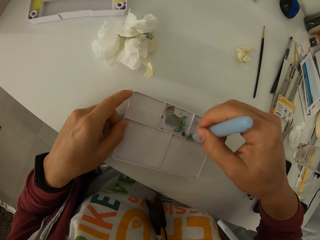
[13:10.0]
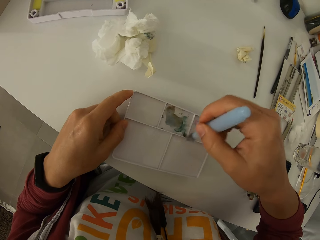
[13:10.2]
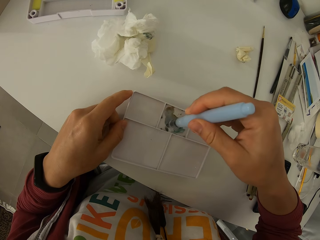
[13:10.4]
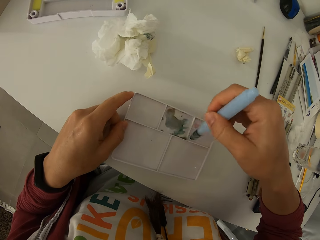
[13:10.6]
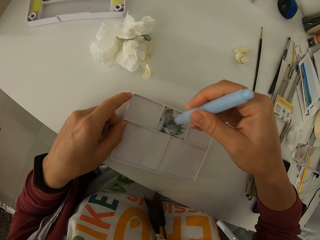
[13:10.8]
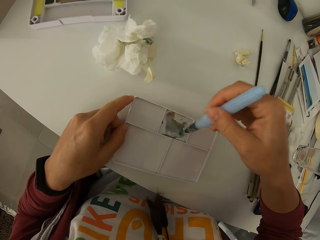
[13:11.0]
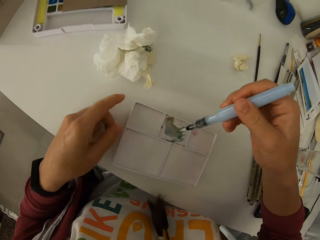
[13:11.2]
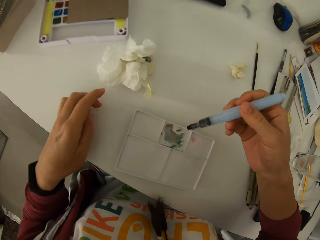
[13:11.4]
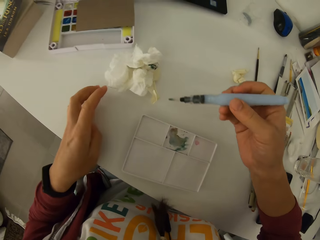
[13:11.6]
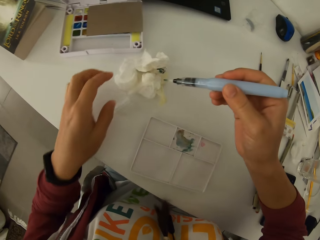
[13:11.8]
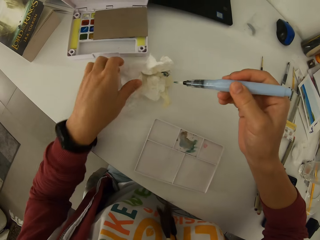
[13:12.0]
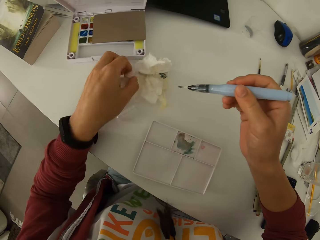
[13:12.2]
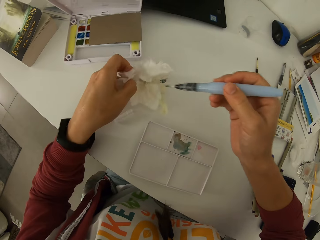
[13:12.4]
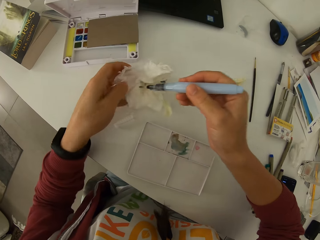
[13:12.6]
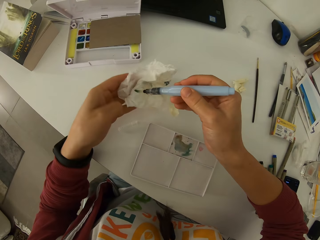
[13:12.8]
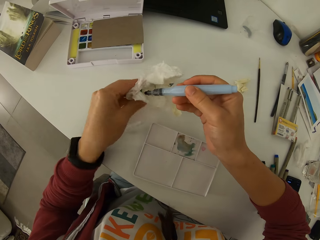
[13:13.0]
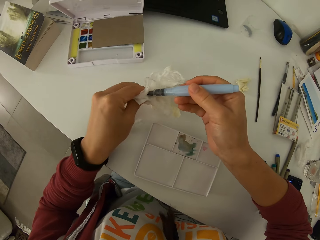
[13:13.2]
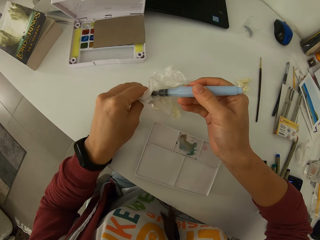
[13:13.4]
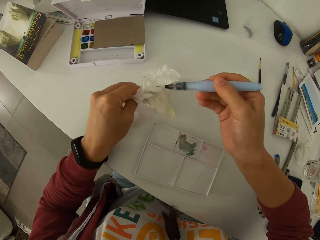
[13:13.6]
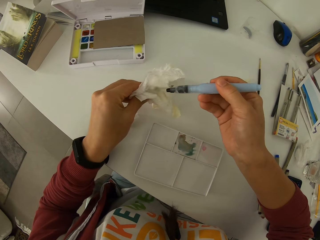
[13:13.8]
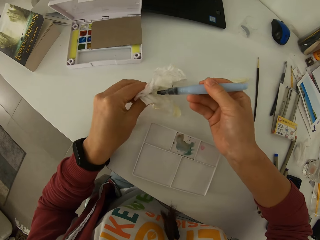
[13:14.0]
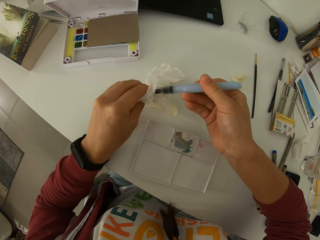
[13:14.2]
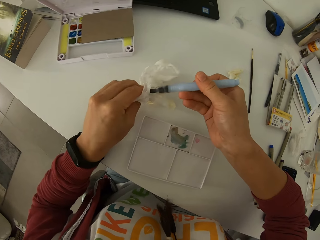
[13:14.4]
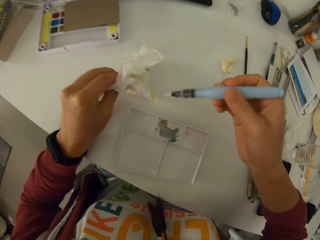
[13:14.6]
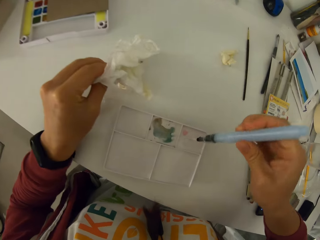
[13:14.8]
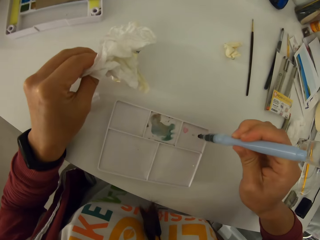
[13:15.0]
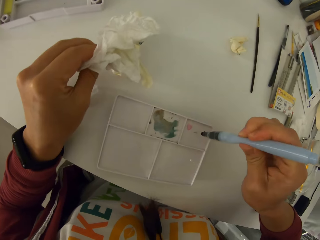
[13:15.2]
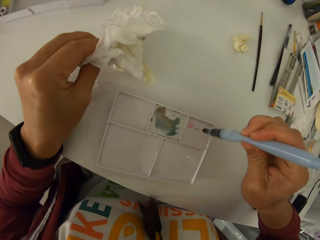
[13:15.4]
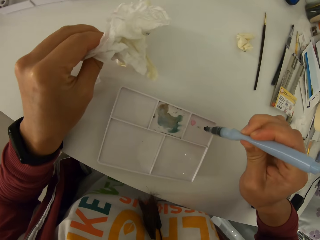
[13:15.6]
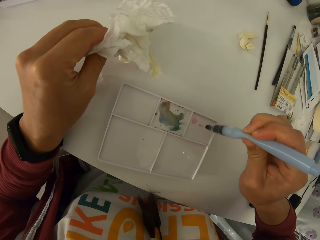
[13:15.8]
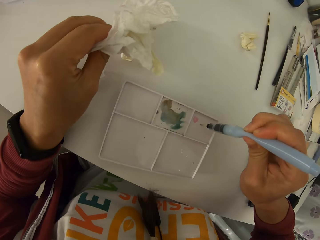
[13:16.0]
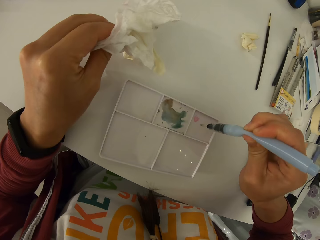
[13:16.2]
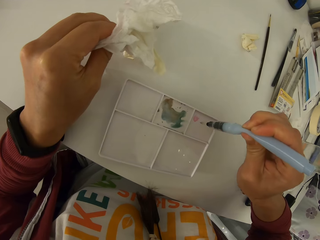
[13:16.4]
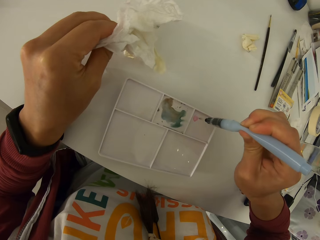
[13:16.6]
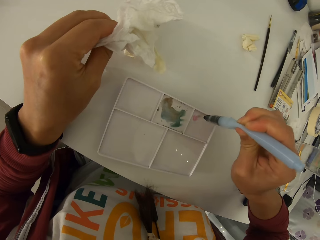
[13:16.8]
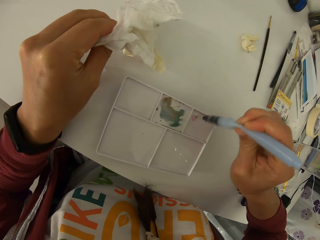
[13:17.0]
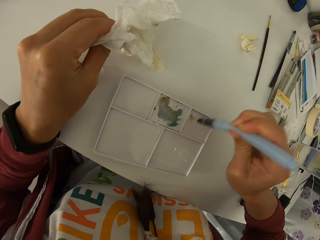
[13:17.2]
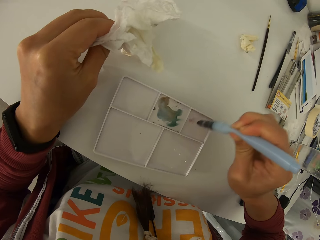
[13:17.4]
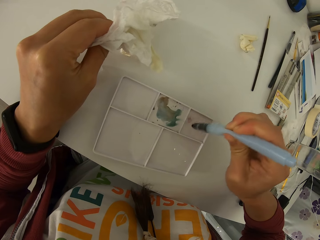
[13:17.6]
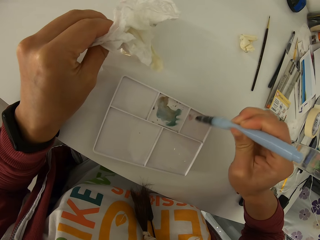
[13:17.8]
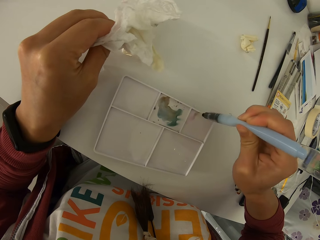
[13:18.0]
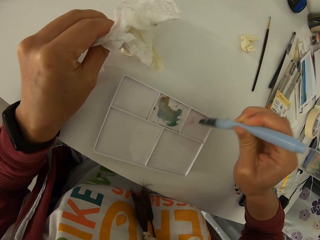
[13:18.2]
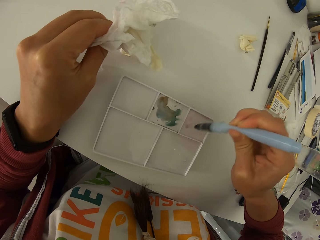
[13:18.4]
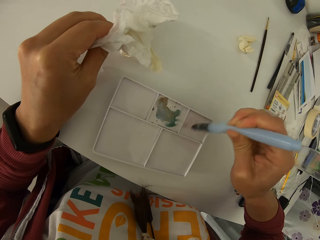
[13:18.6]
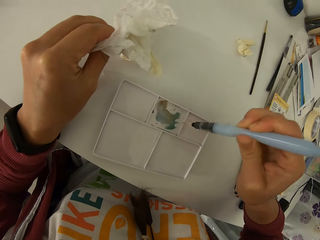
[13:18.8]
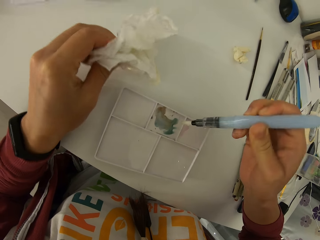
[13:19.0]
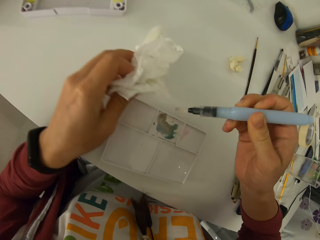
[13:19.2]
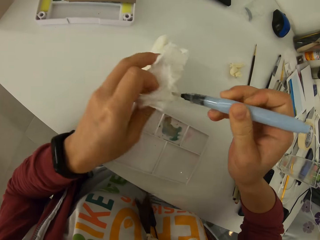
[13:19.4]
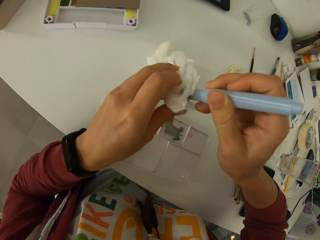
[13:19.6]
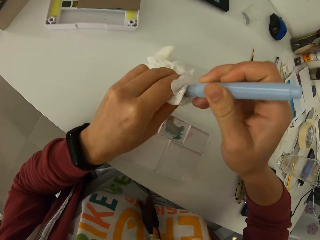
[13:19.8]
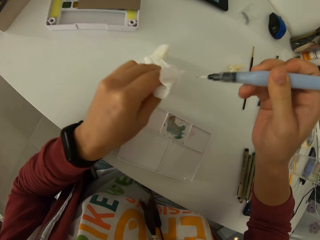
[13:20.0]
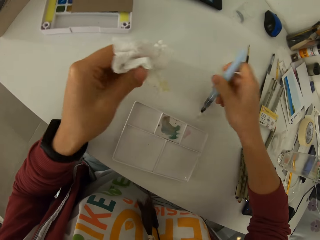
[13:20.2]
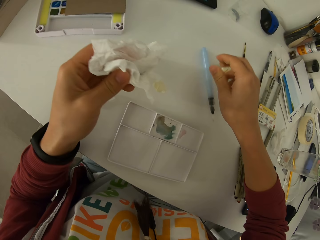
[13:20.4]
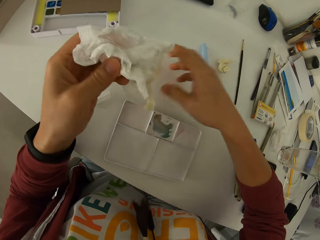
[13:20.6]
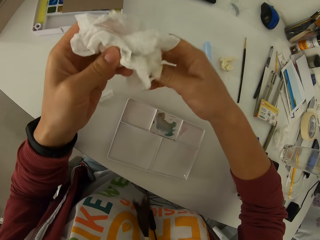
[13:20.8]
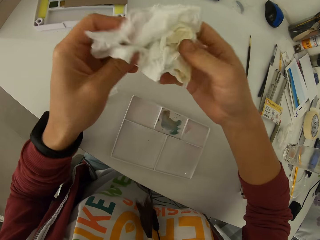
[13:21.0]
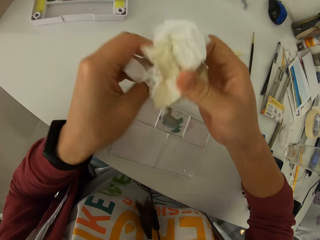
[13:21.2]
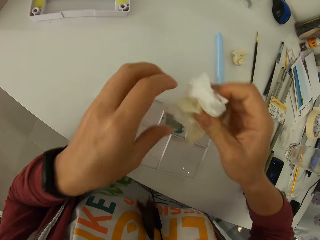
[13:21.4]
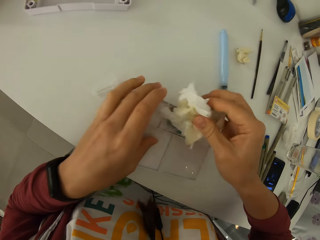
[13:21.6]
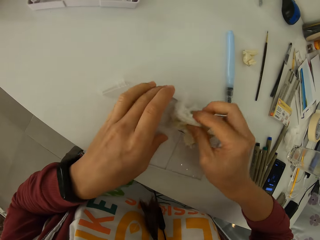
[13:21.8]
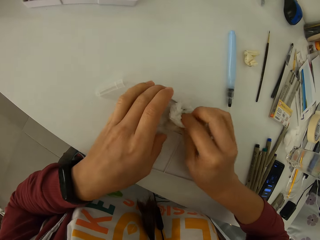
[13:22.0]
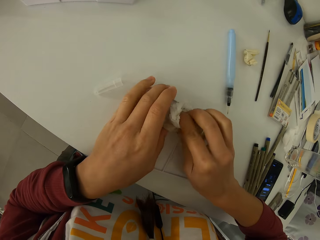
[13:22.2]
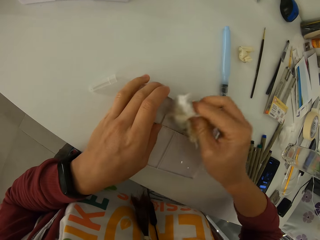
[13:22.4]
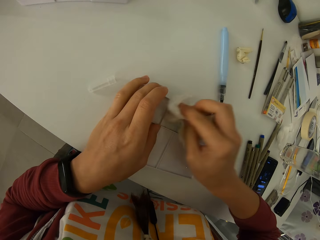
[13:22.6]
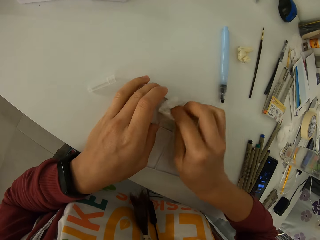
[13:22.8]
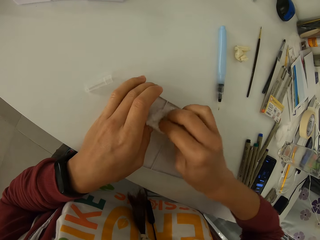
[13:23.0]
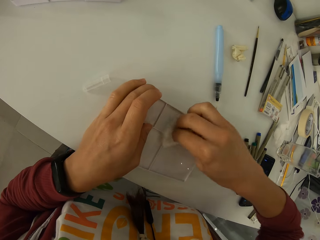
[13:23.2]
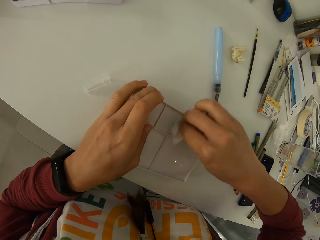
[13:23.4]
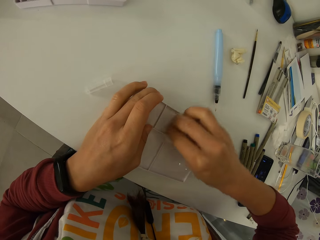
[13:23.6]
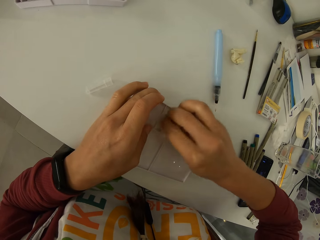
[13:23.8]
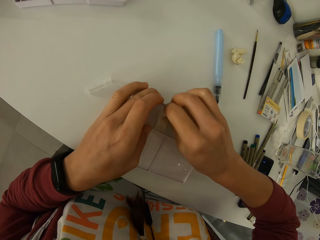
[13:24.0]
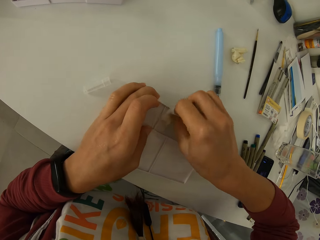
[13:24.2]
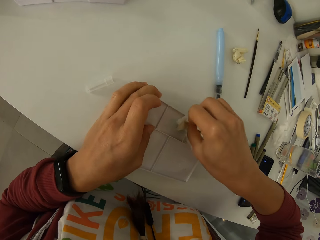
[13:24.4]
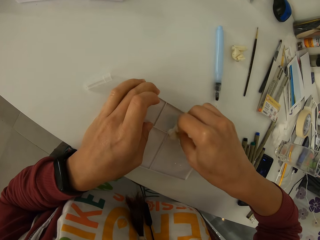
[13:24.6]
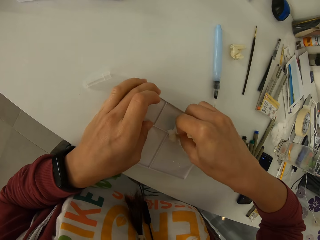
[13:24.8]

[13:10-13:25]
The camera wearer drops the lid on the table. They pick up a paper. They clean the water brush using the paper. They press the water brush. They rub the palette using the water brush. They mix the paint. They clean the water brush using the paper. They drop the water brush on the table. They fold the paper. They clean the palette using the paper.

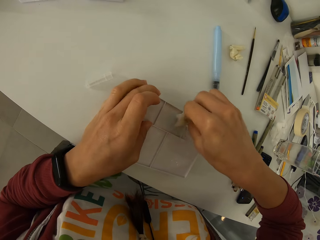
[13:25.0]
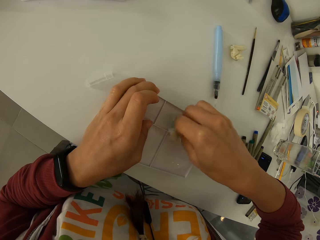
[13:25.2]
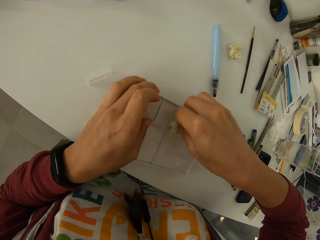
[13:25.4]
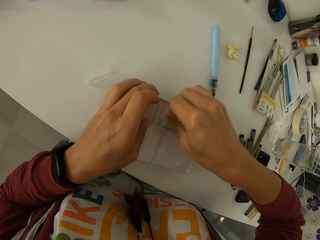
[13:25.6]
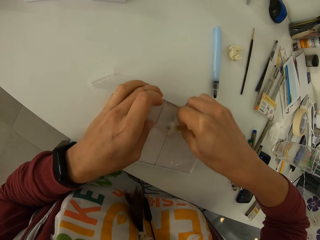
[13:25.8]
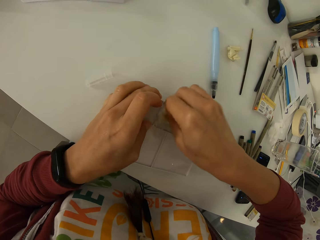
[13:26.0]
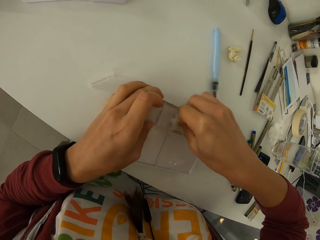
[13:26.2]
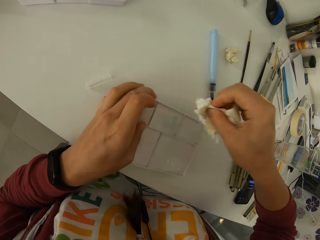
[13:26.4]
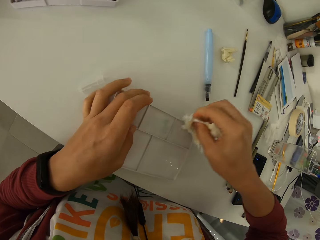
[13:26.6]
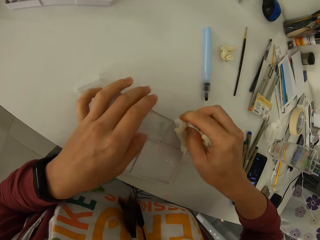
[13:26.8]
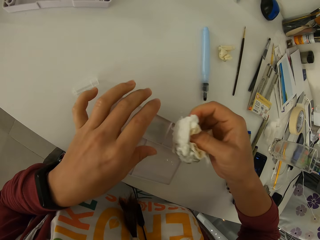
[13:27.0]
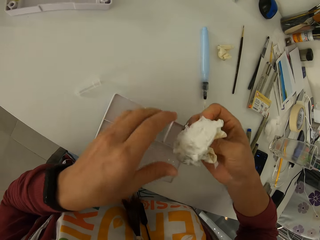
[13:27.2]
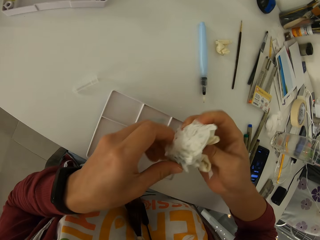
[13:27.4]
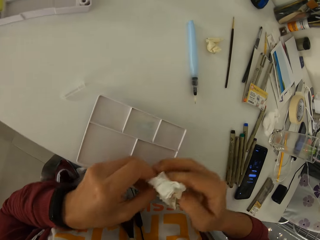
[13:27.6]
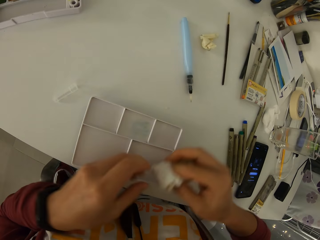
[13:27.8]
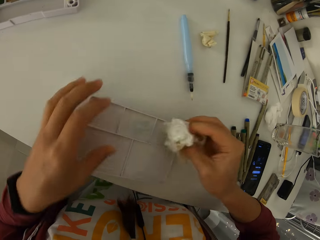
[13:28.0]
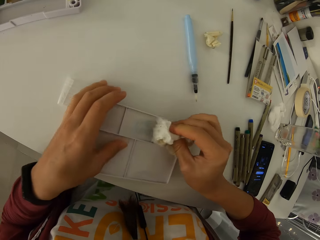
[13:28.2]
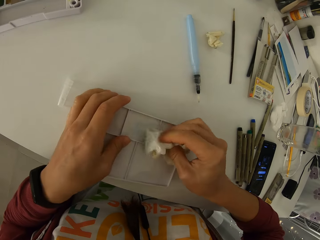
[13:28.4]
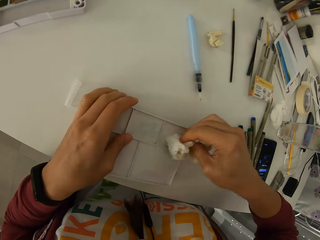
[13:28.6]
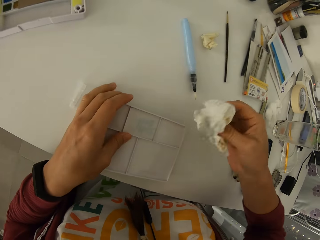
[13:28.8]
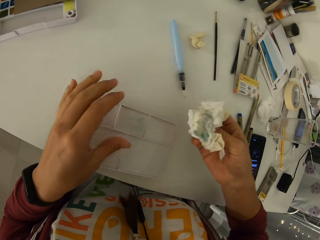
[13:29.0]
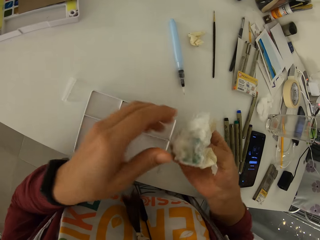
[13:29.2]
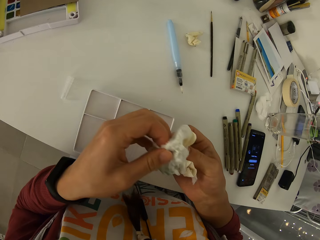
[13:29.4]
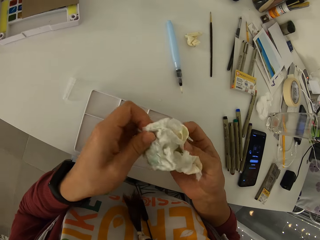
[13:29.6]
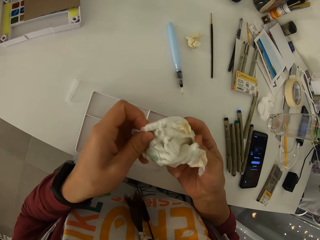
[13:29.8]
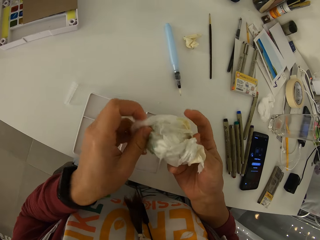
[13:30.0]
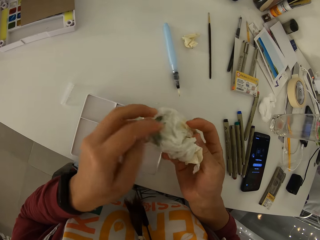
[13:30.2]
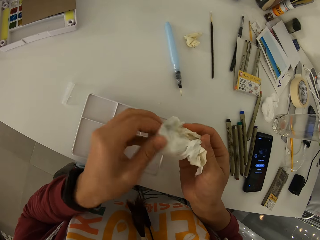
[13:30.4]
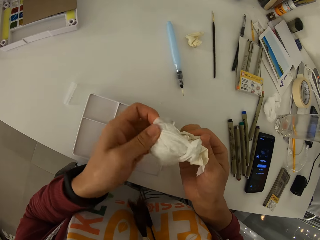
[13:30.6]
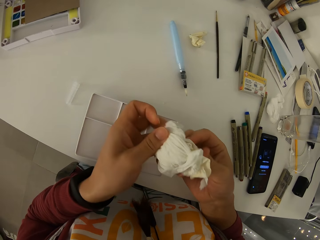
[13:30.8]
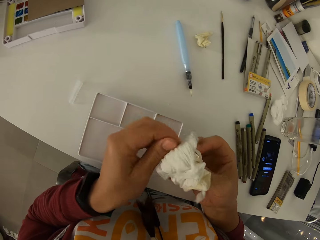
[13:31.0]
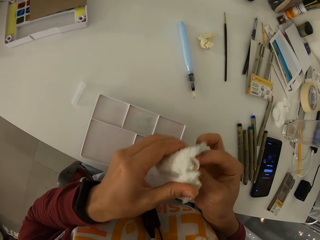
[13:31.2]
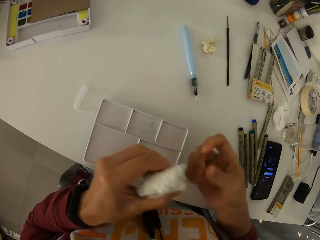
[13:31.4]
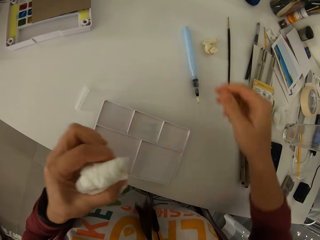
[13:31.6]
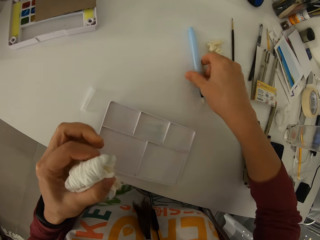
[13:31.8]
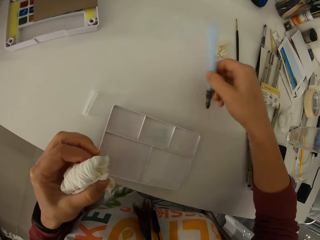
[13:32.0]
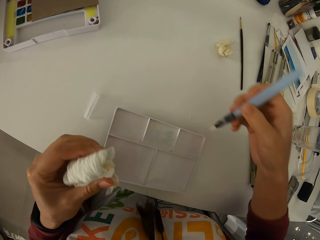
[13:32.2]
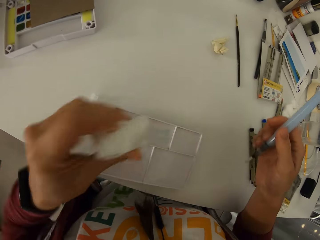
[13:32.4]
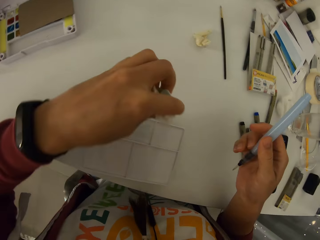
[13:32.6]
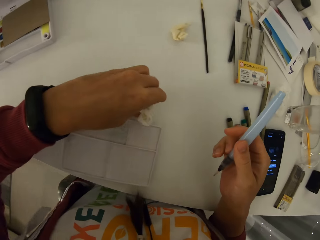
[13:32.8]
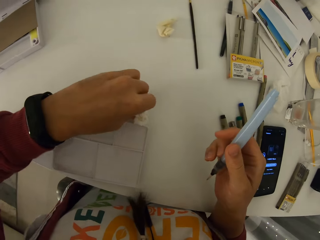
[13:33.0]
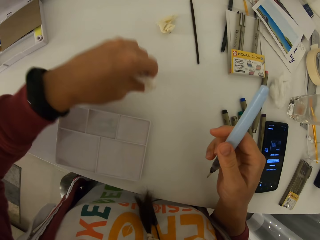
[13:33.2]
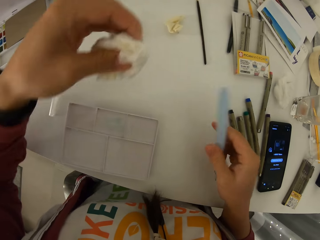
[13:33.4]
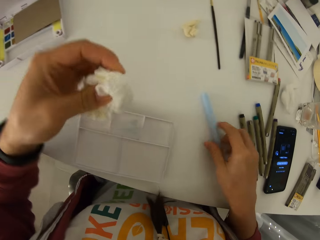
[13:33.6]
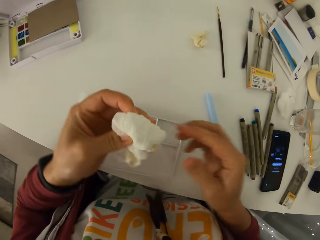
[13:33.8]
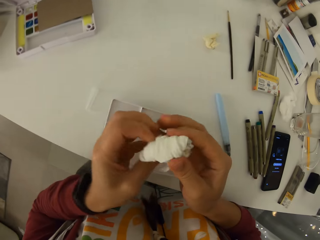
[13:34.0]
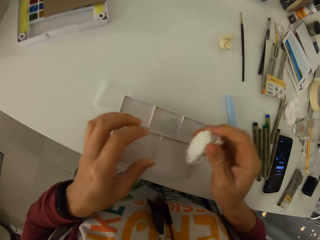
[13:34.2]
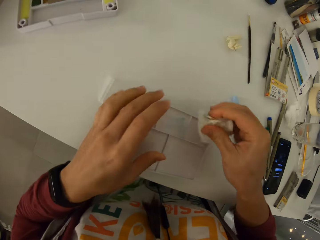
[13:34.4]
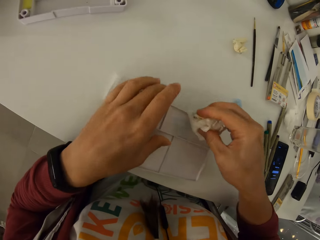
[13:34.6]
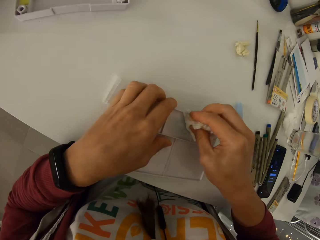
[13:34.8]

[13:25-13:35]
The camera wearer folds the paper. They pick up a water brush from the table. They clean the table using a paper. They clean the palette using the paper. They put an object on the table.
